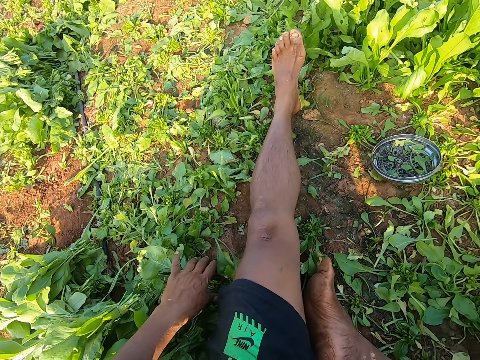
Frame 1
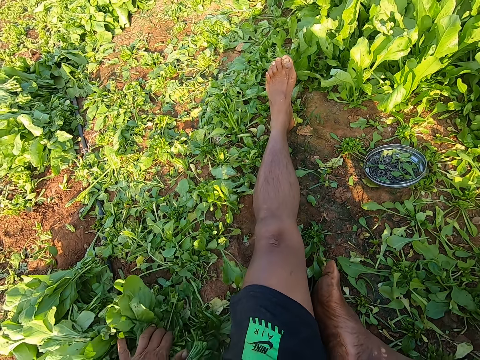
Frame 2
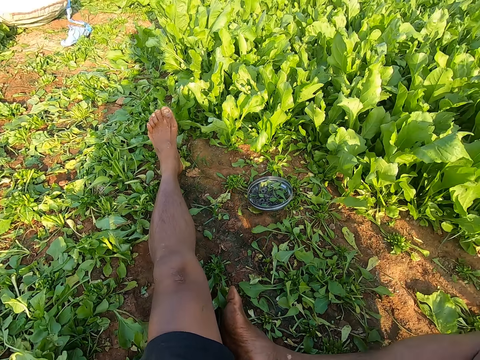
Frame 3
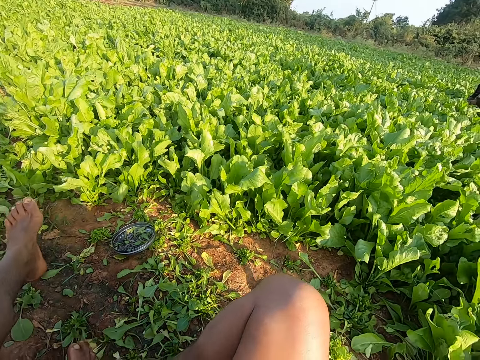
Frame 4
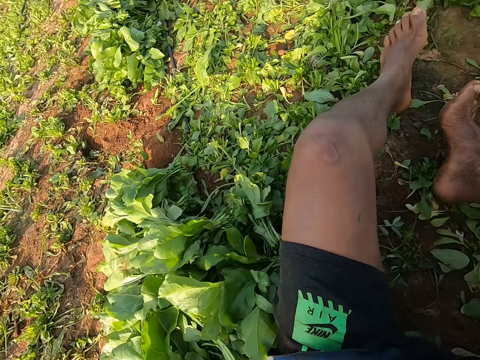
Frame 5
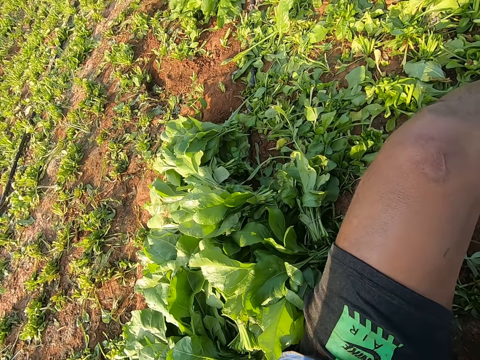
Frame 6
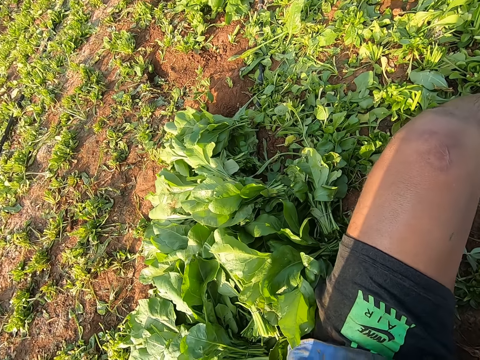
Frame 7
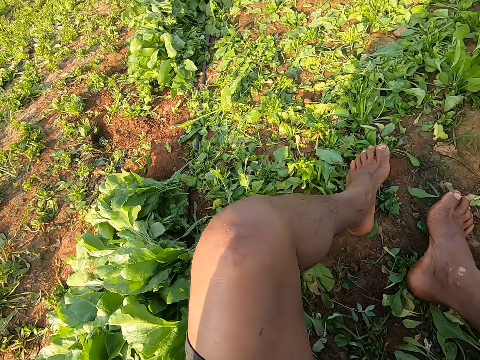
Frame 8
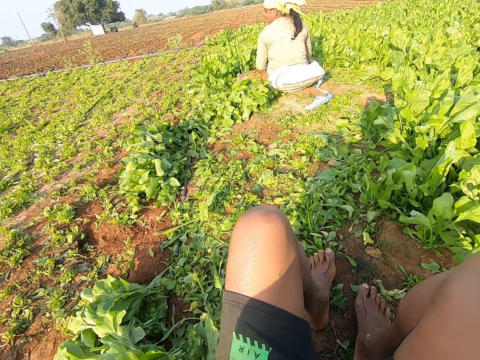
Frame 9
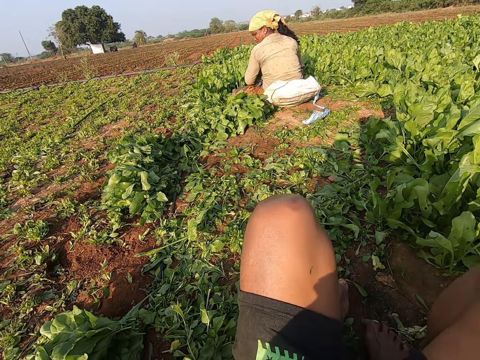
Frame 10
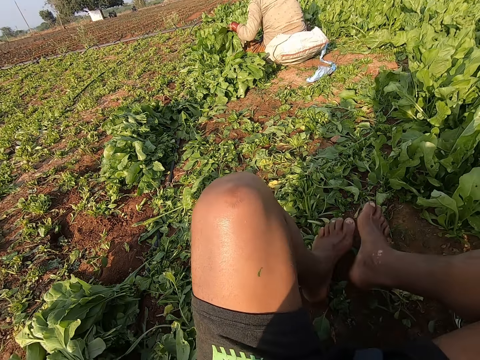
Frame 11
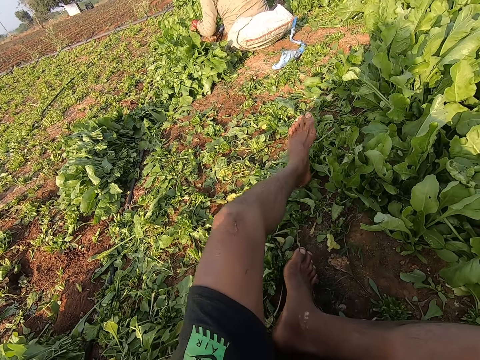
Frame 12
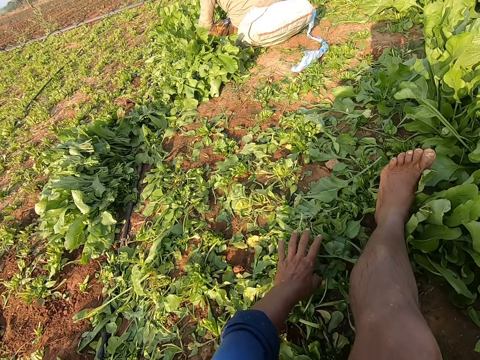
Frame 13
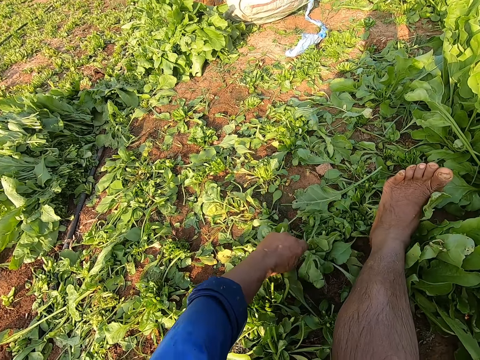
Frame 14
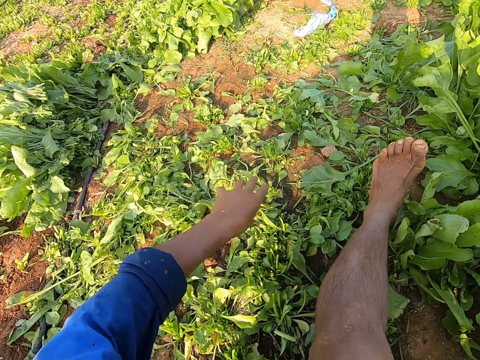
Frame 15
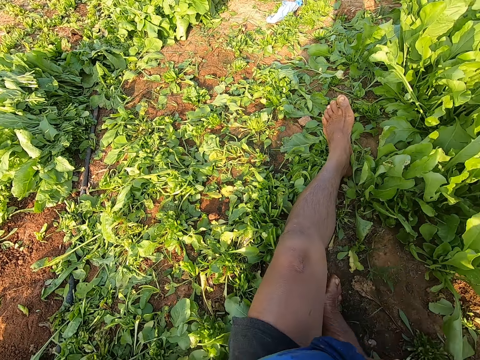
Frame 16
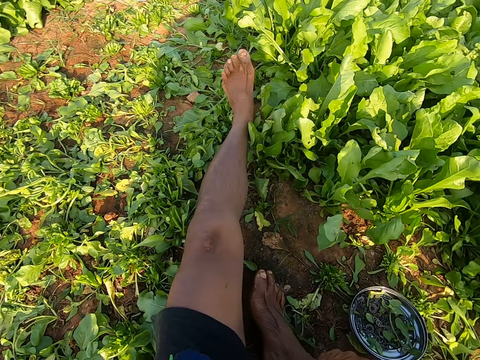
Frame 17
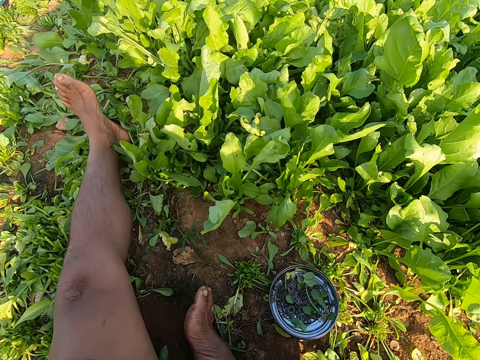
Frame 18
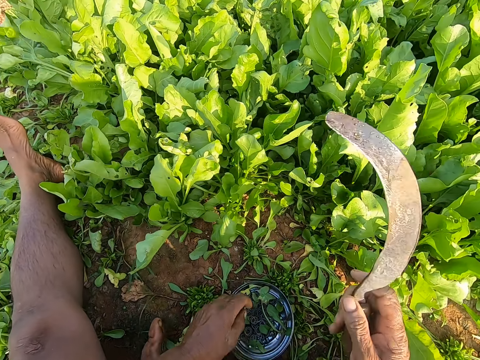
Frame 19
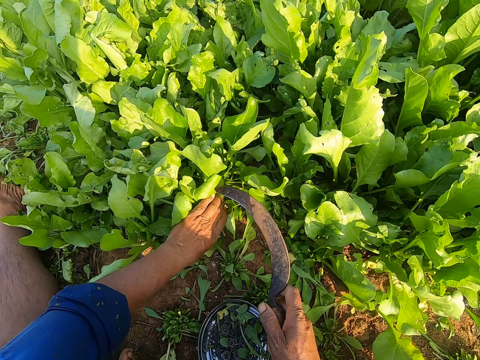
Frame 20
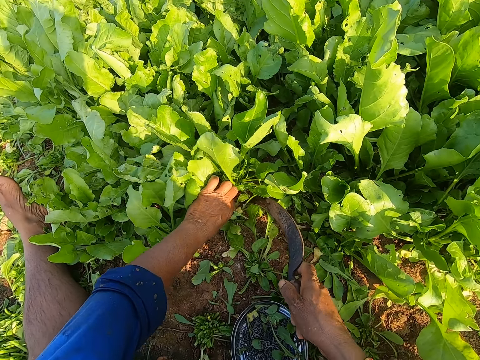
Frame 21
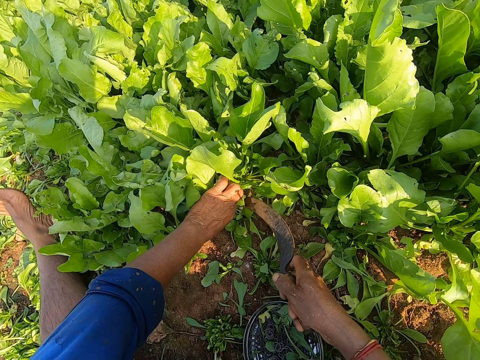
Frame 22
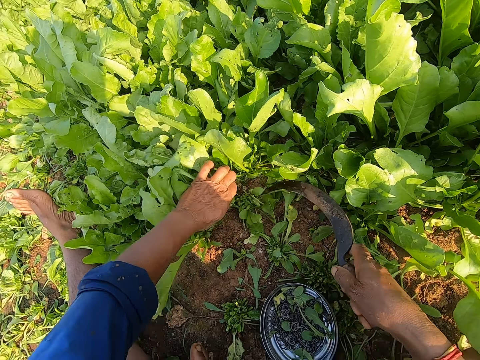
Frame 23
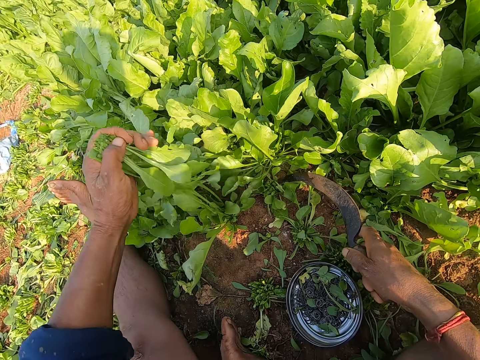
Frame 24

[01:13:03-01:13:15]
The camera wearer moves forward. He moves the weeds. He adjusts the spinach leaves on the ground with his left hand. He holds the spinach leaves on the ground with his left hand. He cuts the spinach leaves on the ground with the sickle in his right hand.

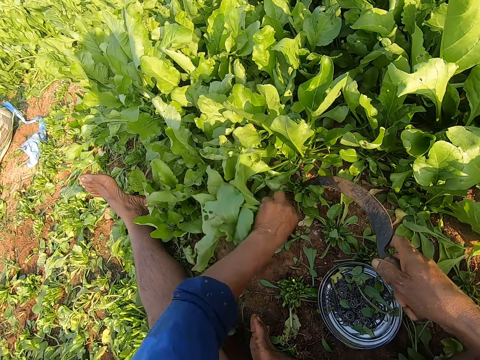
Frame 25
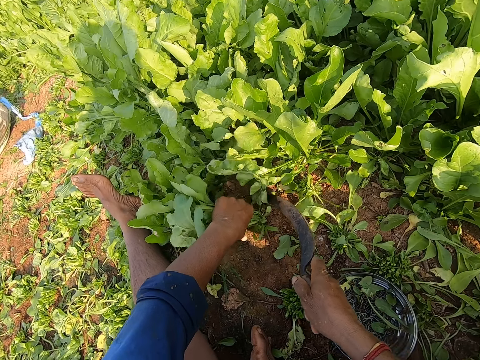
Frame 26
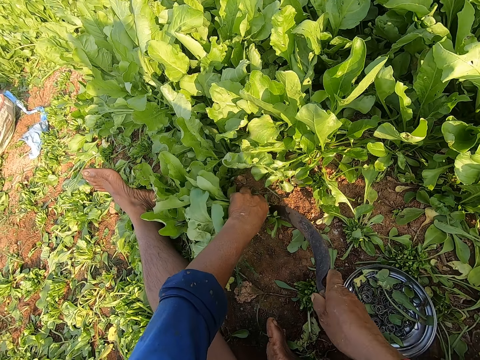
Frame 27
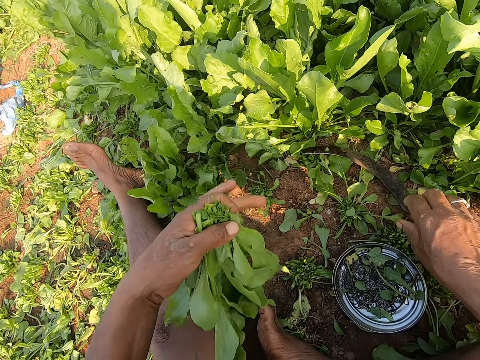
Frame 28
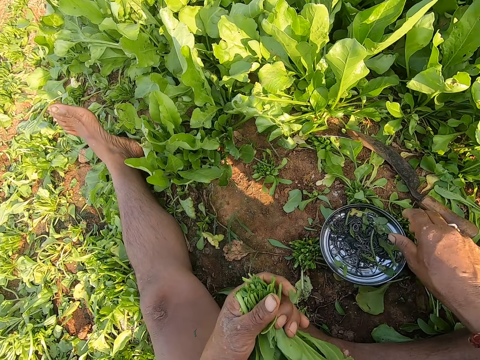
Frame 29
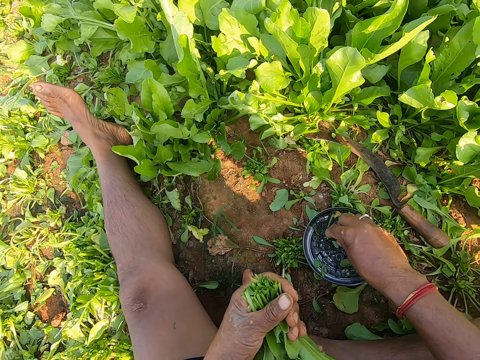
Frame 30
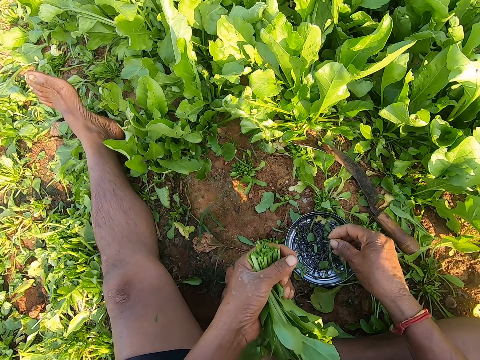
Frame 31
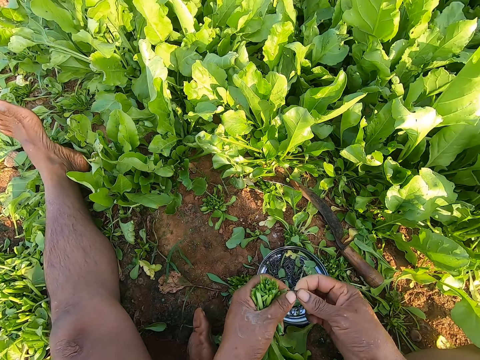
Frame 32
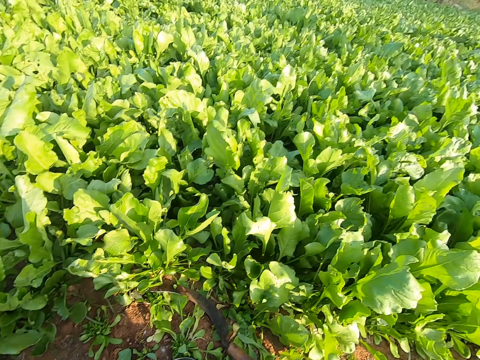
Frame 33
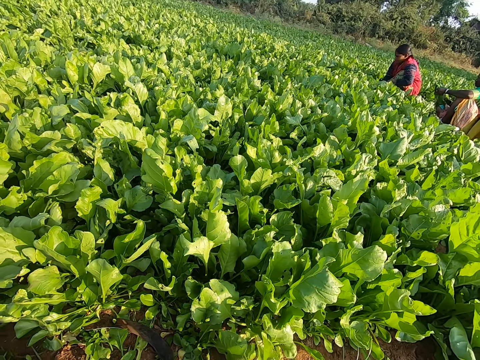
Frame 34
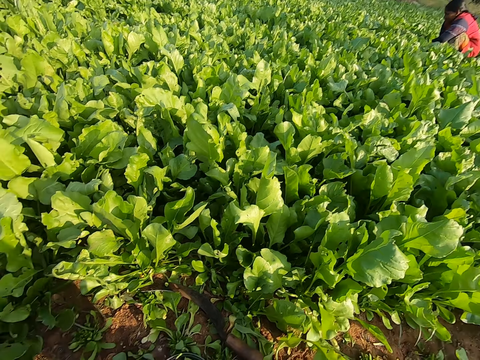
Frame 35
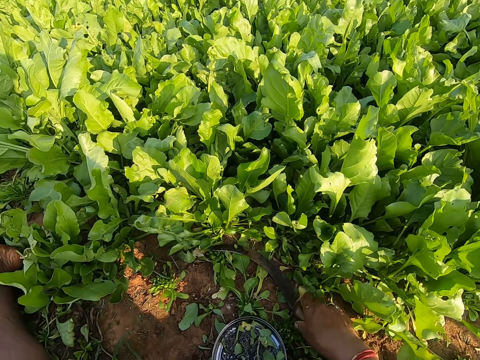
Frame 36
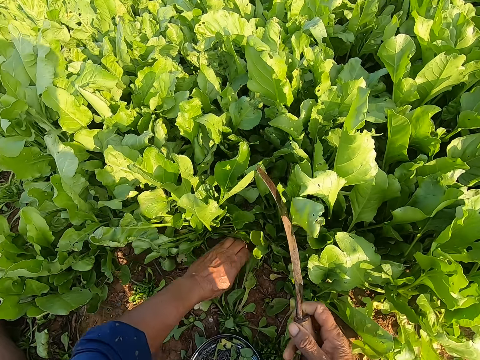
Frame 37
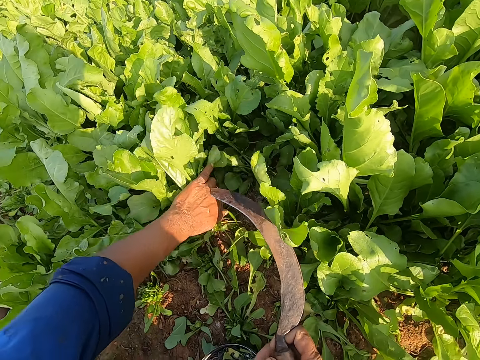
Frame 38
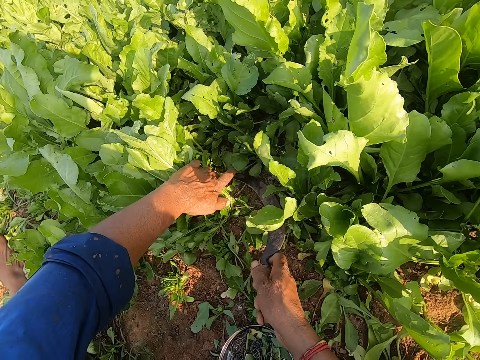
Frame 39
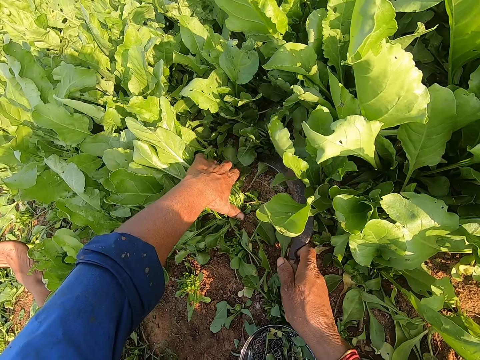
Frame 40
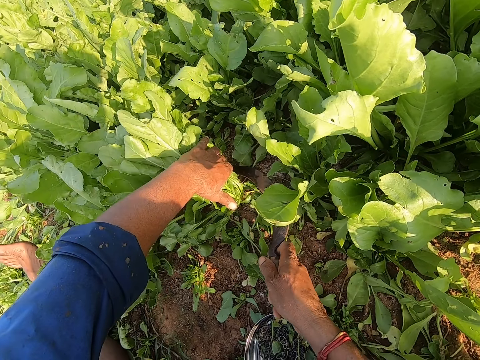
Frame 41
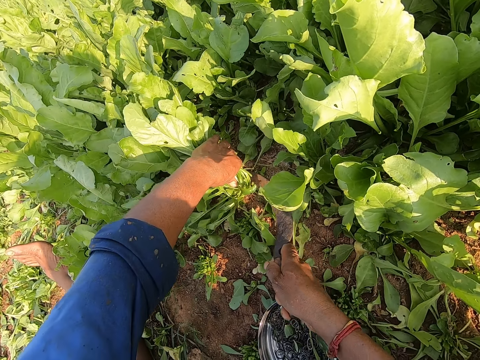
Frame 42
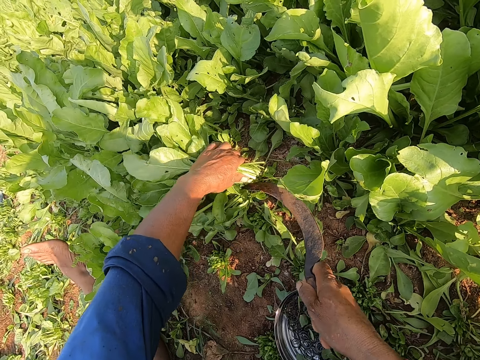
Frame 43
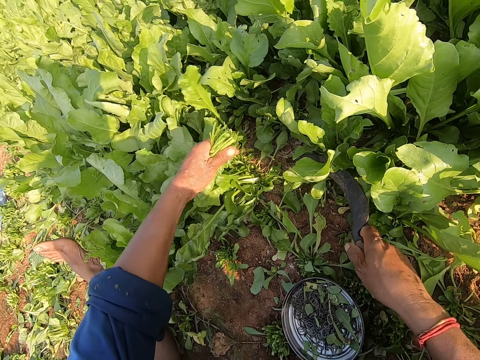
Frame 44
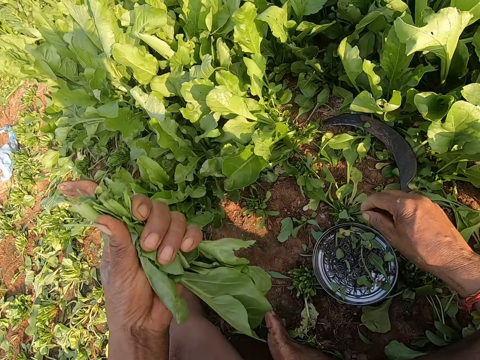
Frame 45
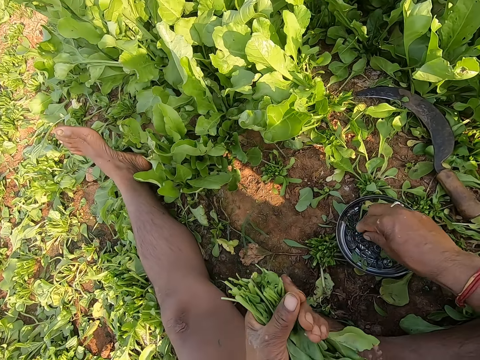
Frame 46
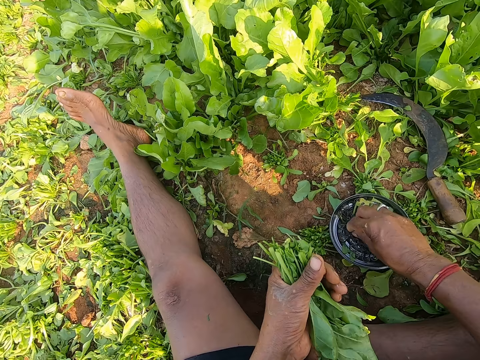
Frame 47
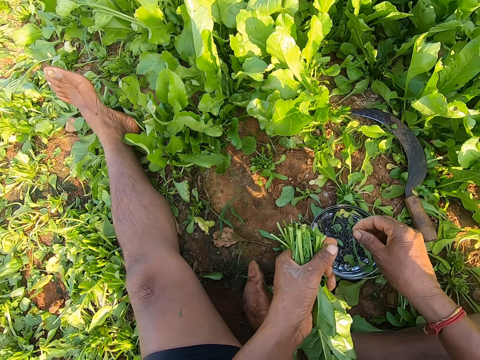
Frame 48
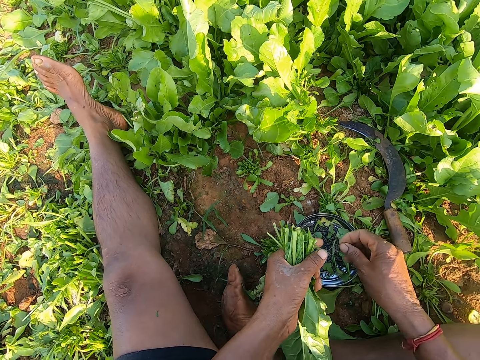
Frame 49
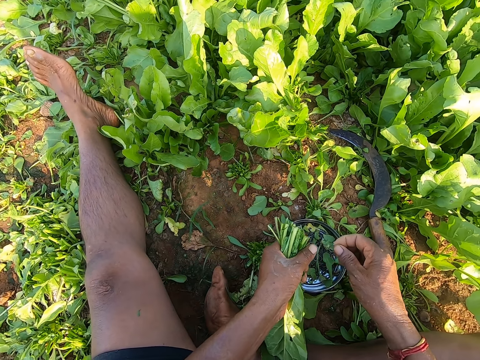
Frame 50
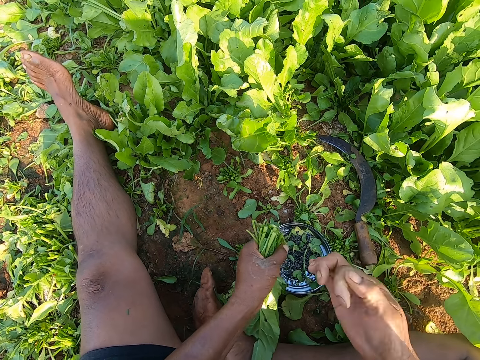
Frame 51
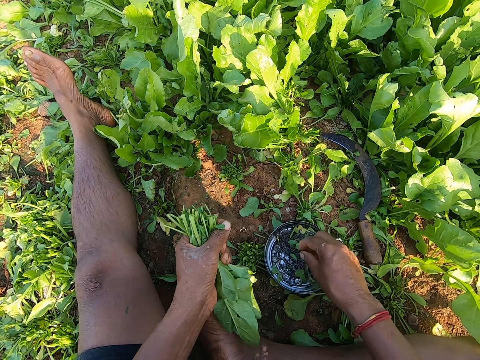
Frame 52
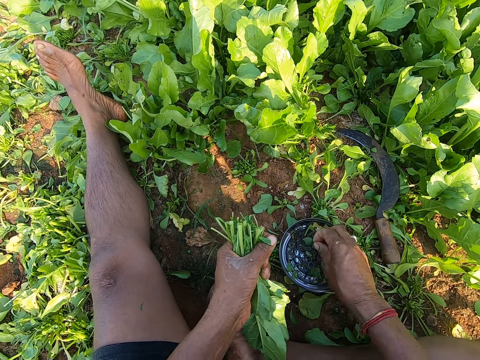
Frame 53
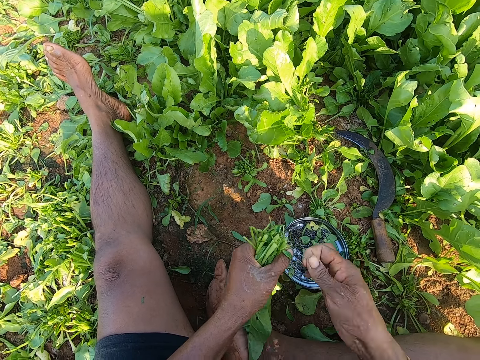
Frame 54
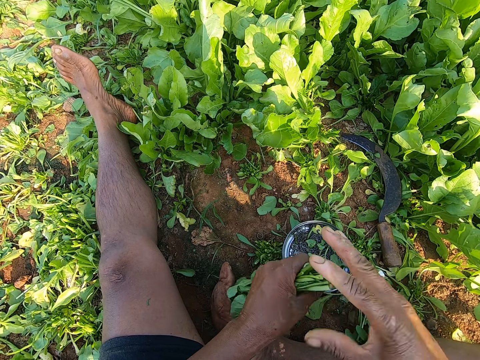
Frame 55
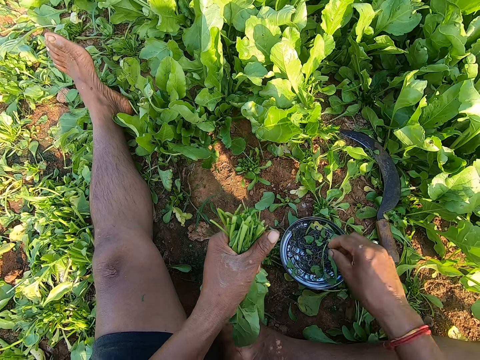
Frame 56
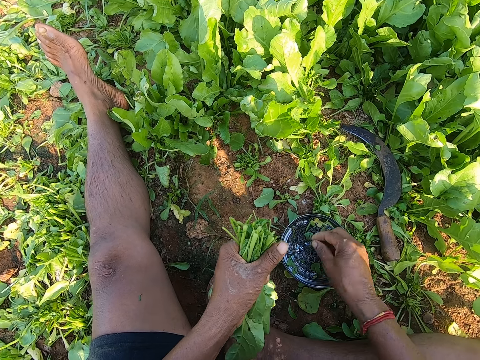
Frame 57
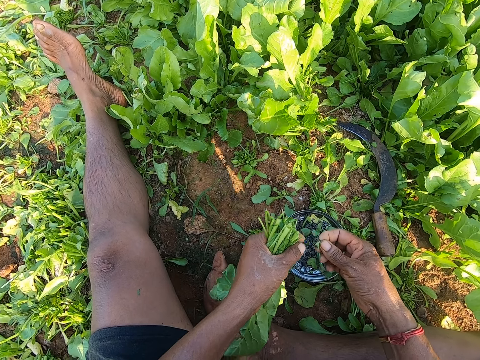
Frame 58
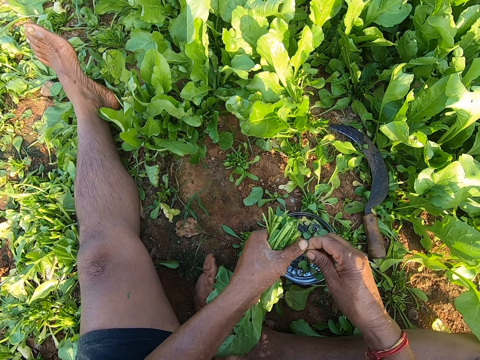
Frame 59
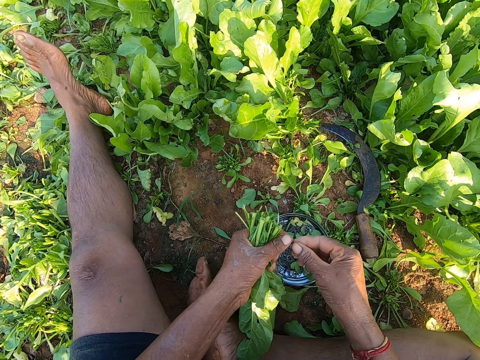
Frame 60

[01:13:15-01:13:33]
The camera wearer holds spinach leaves on the ground with his left hand. He cuts the spinach leaves on the ground with the sickle in his right hand. He drops the sickle in his right hand on the ground. He adjusts the plate on the ground with his right hand. He picks up rubber bands from the plate on the ground with his right hand. He puts the rubber band on the spinach leaves in his left hand with his right hand. He picks up the sickle on the ground with his right hand. He holds the spinach leaves on the ground with his left hand. He cuts the spinach leaves on the ground with the sickle in his right hand. He drops the sickle in his right hand on the ground. He picks up the rubber bands from the plate on the ground with his right hand. He does this repeatedly.
